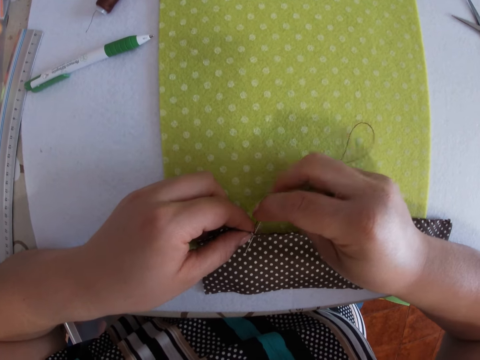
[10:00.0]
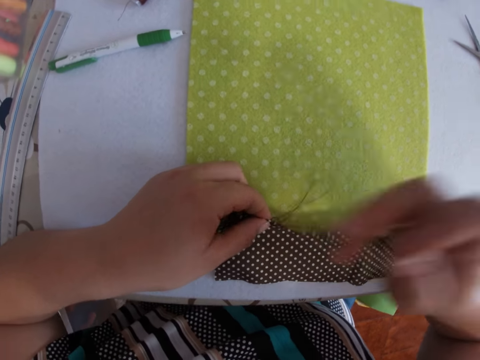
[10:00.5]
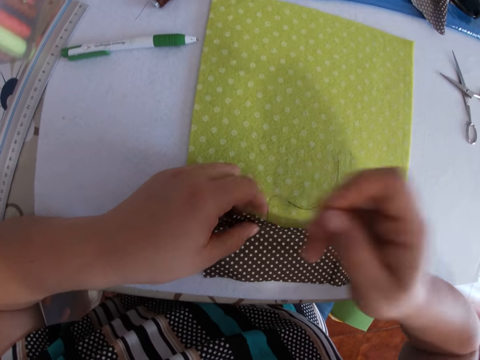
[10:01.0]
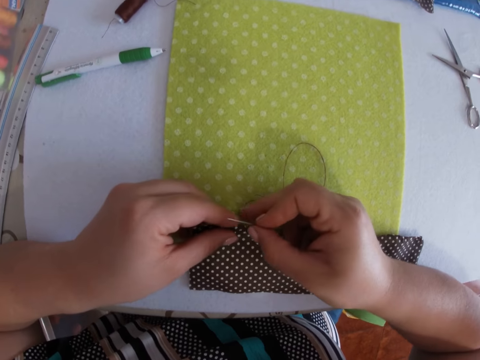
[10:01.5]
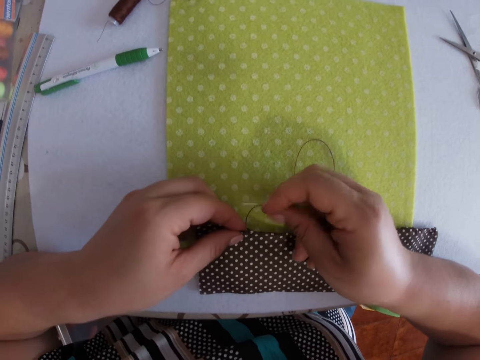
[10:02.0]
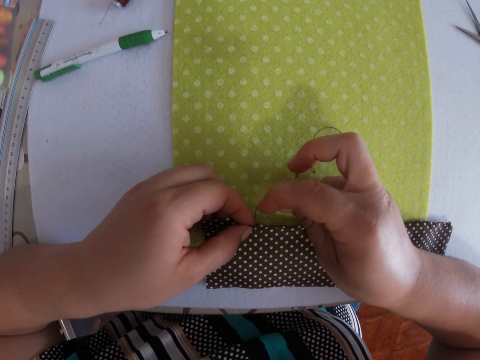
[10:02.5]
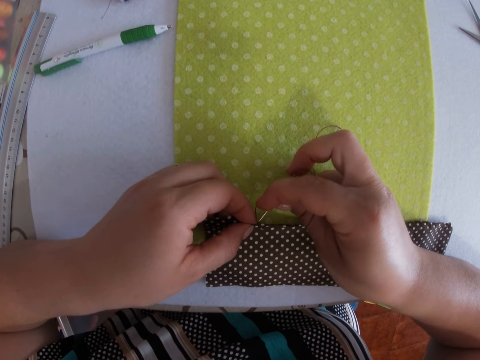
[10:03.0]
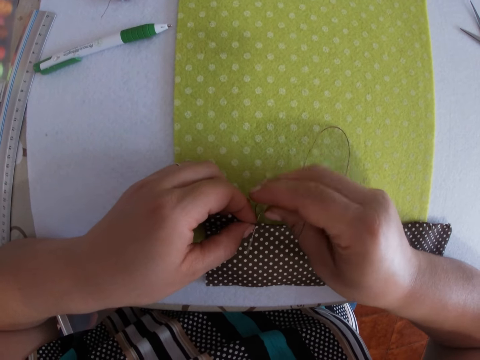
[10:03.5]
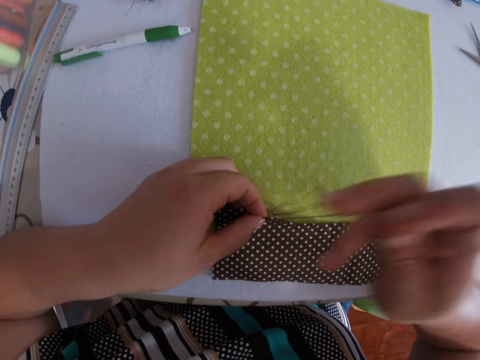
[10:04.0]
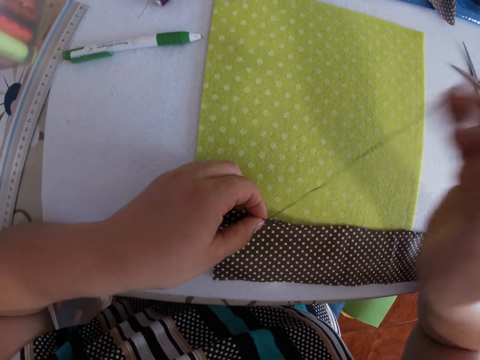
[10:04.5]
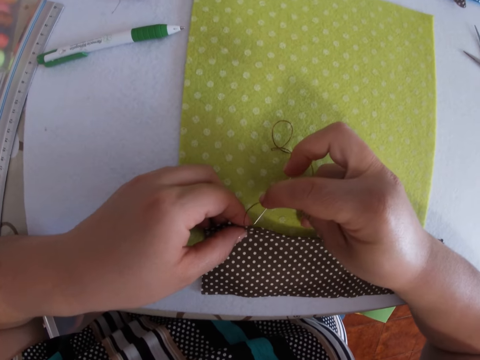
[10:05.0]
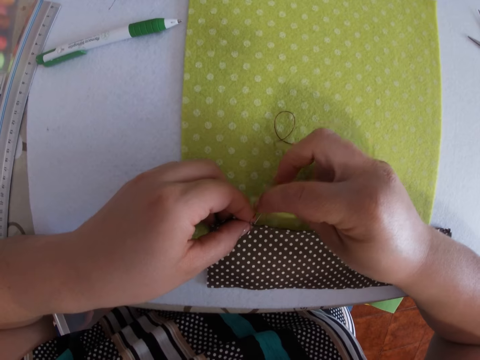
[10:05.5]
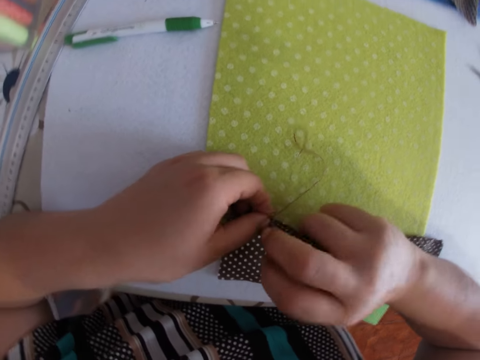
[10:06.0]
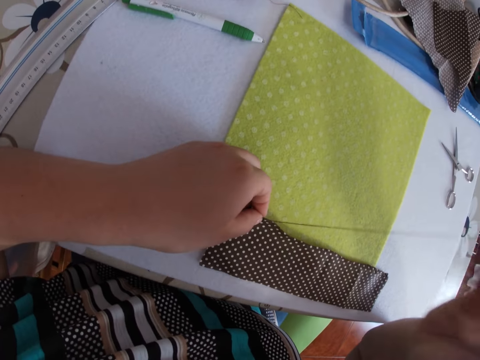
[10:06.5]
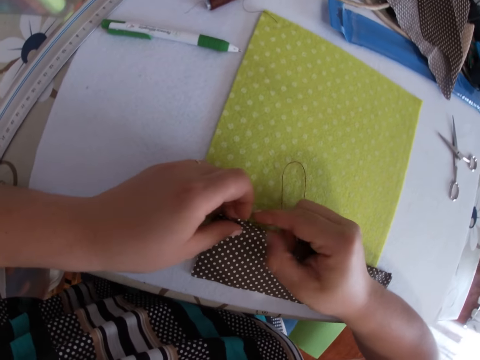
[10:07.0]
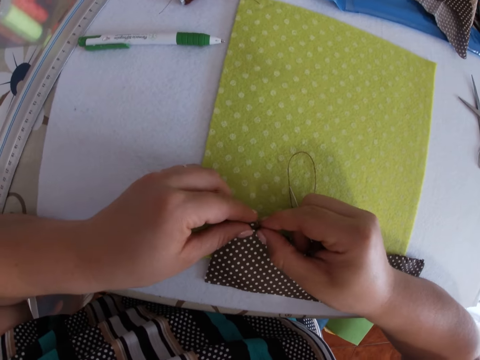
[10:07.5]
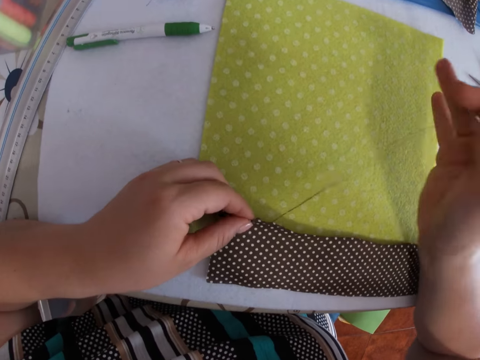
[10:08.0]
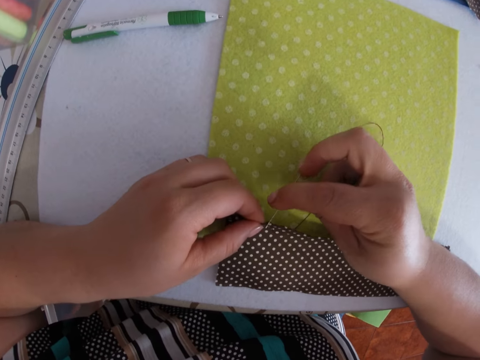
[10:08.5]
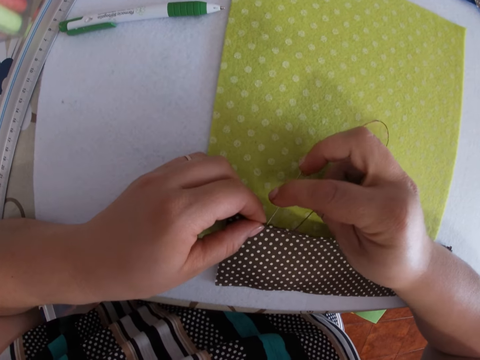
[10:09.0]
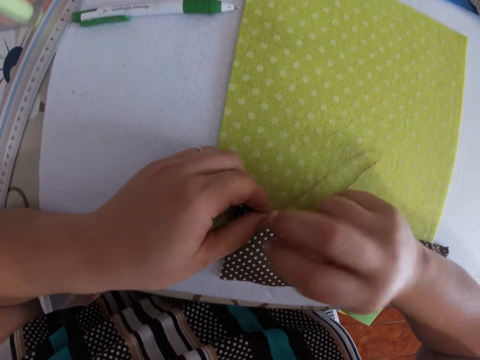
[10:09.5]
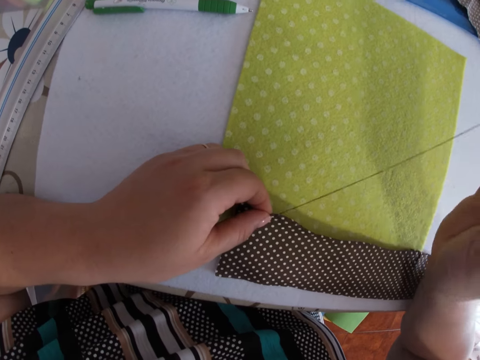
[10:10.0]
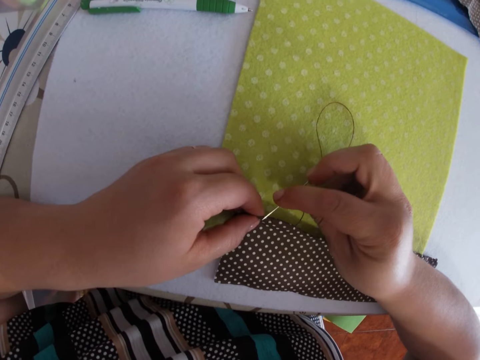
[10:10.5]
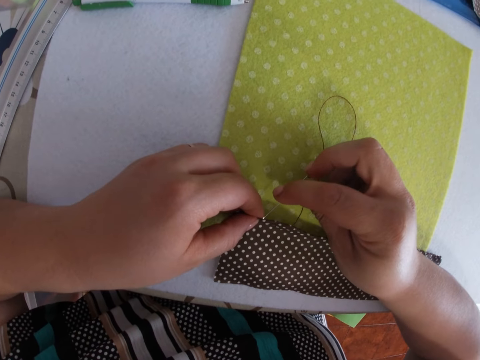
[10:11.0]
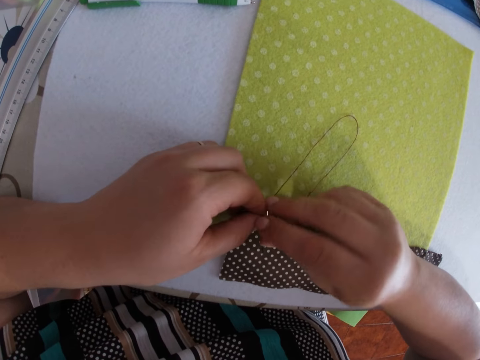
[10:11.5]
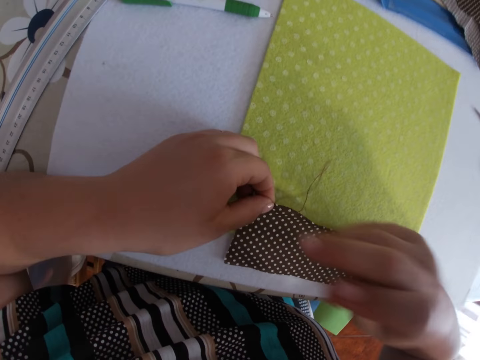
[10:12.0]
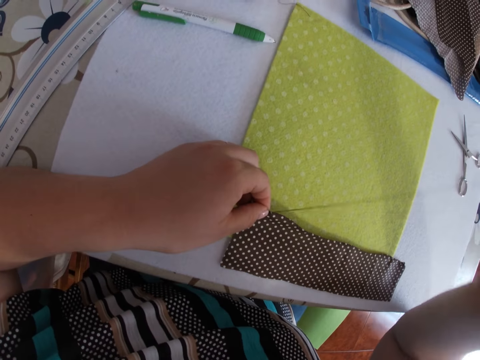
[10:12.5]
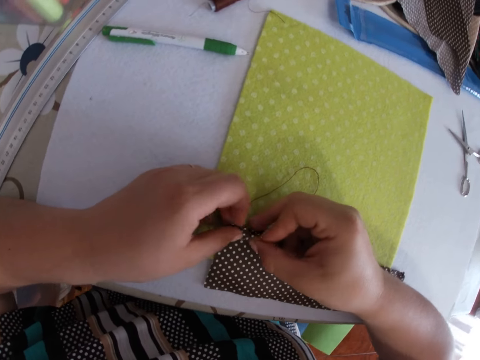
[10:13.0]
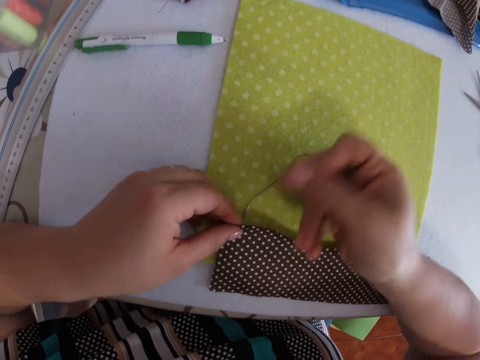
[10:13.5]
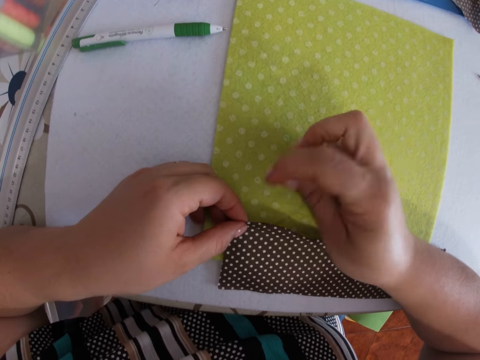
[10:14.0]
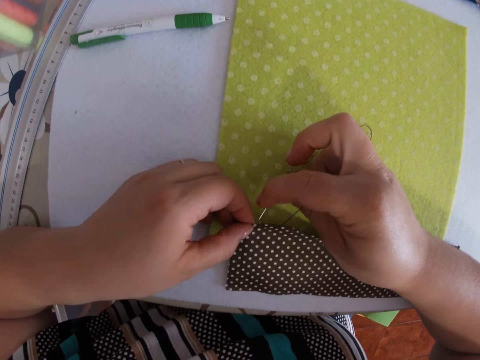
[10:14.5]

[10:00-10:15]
The camera wearer holds the fabric and knits the fabric. They hold the fabric and knit the fabric.

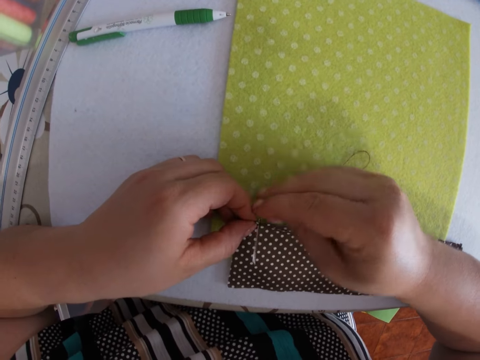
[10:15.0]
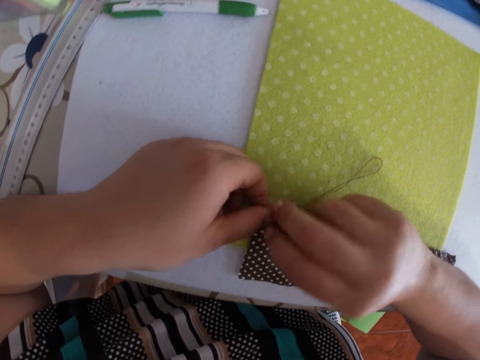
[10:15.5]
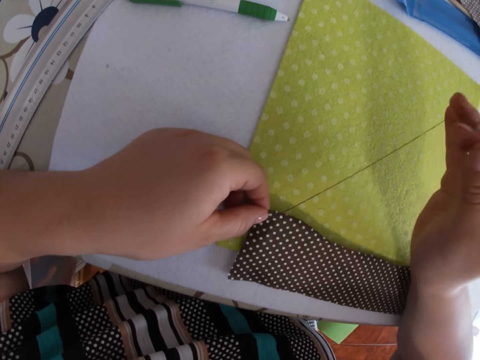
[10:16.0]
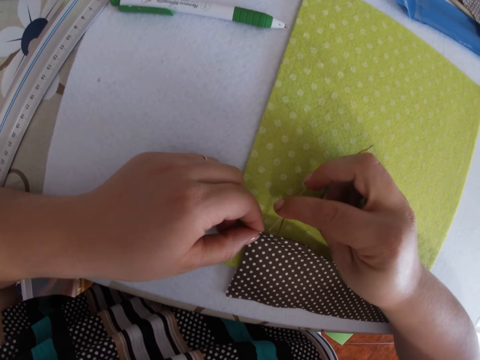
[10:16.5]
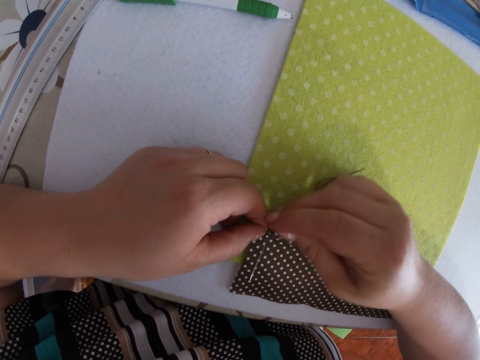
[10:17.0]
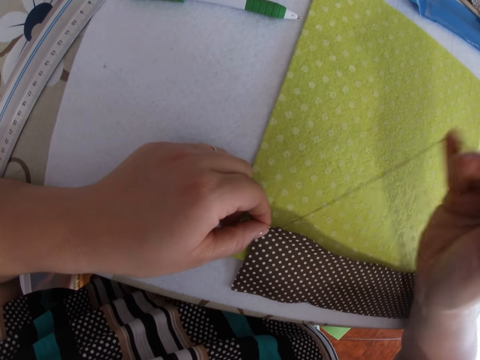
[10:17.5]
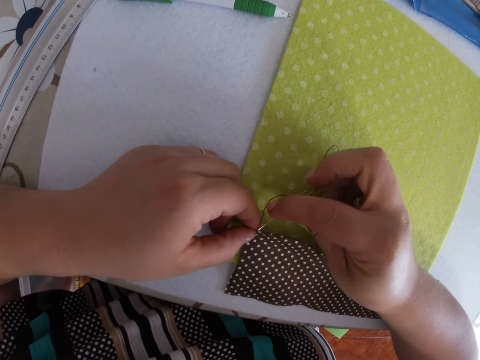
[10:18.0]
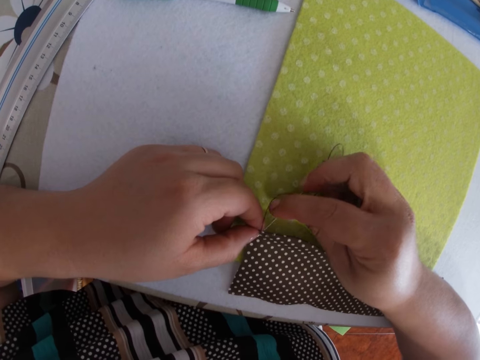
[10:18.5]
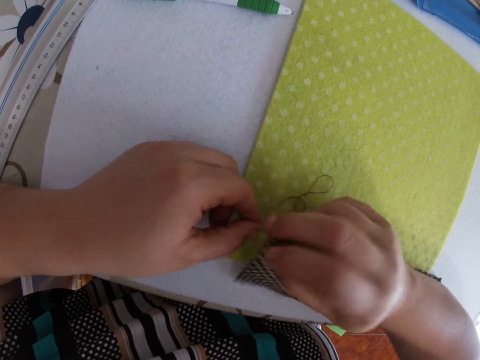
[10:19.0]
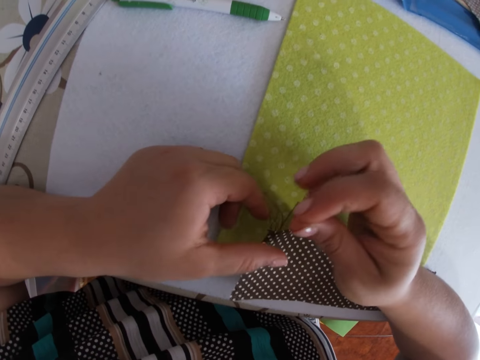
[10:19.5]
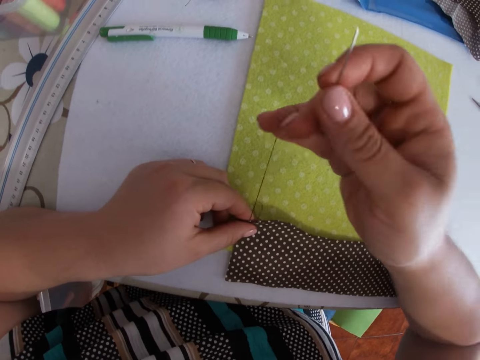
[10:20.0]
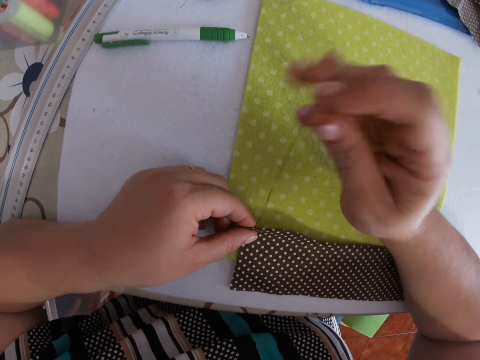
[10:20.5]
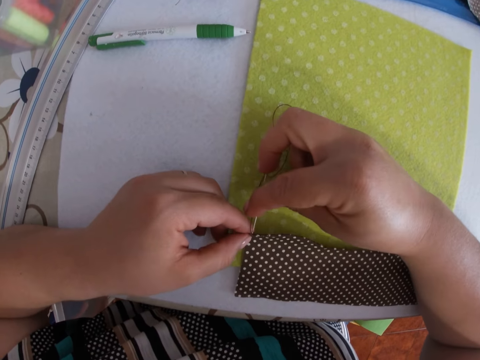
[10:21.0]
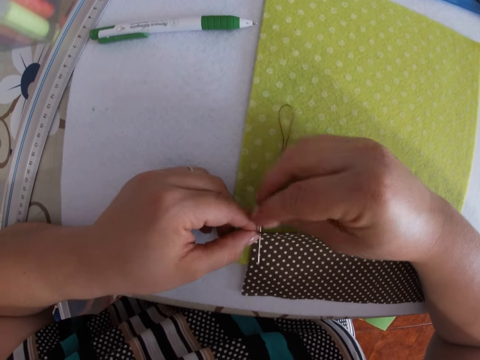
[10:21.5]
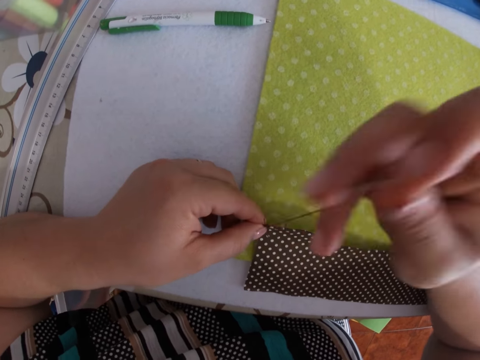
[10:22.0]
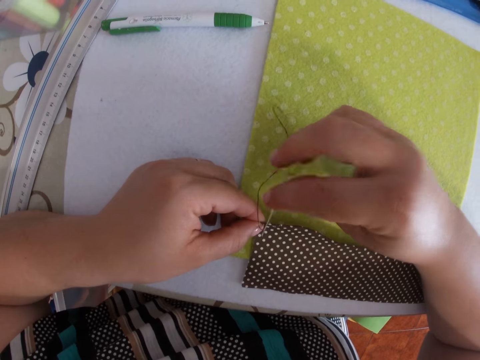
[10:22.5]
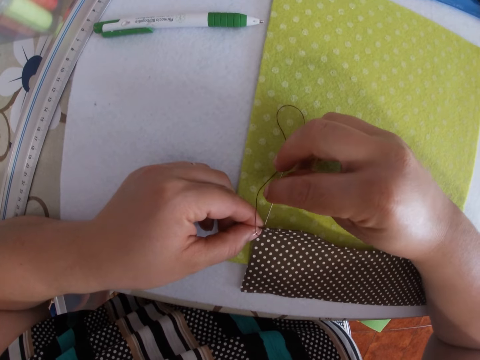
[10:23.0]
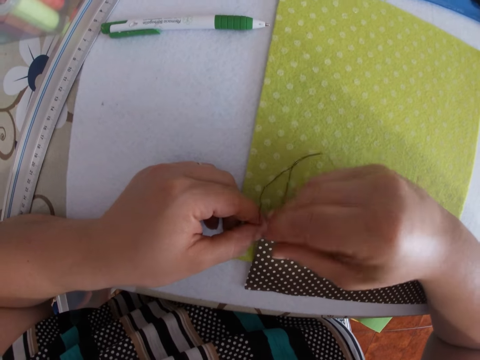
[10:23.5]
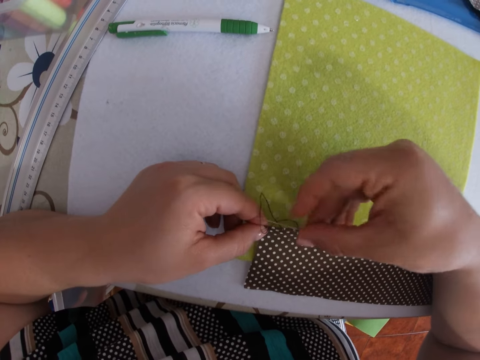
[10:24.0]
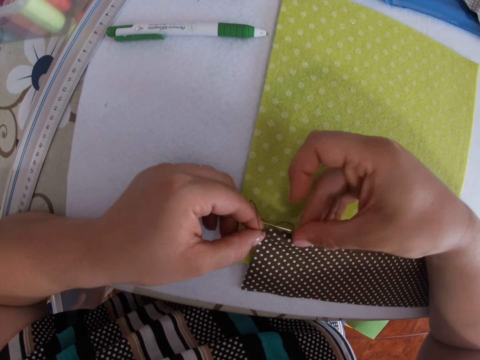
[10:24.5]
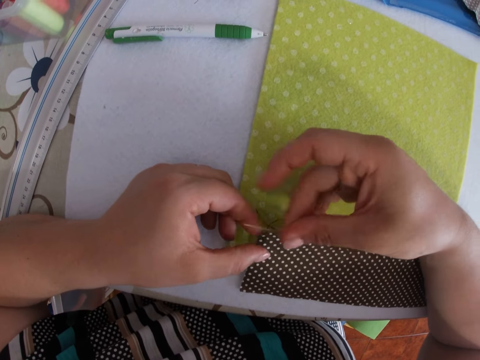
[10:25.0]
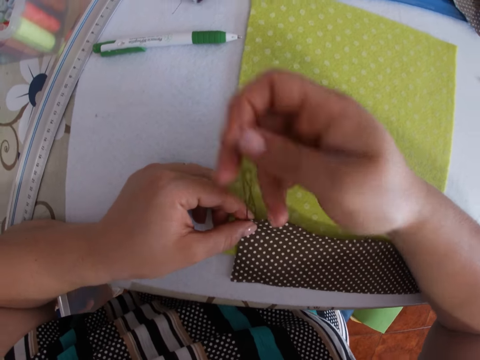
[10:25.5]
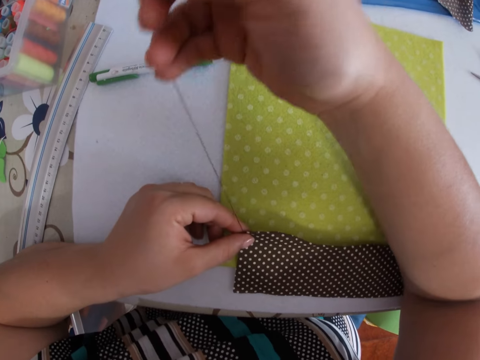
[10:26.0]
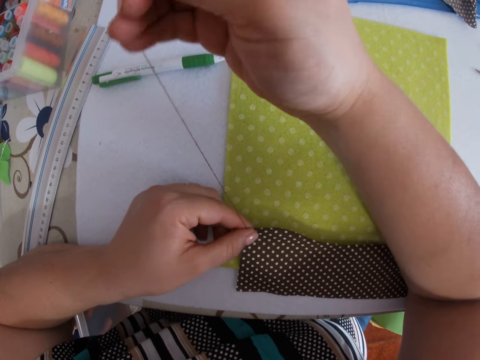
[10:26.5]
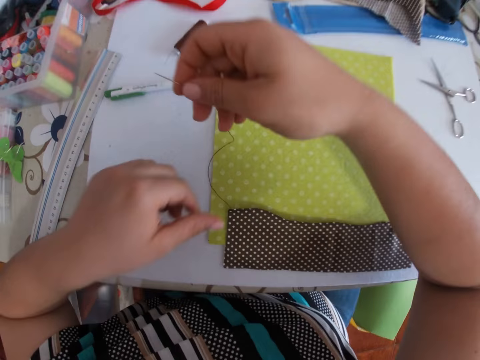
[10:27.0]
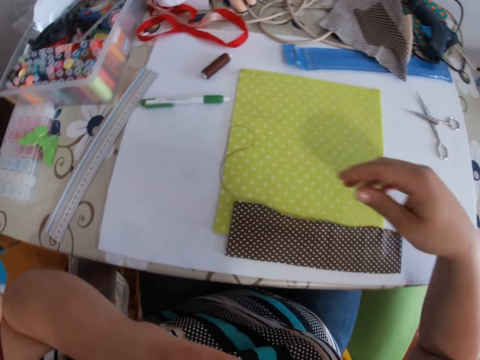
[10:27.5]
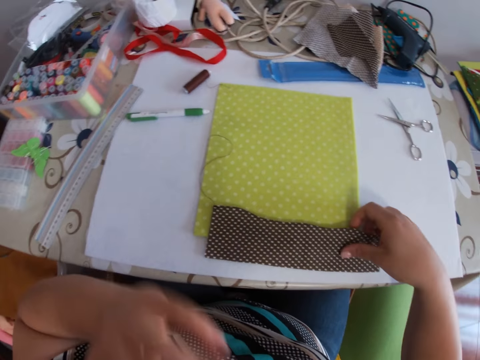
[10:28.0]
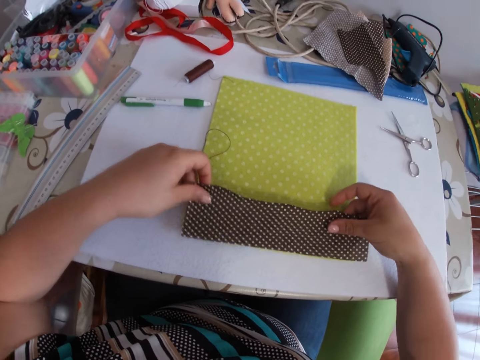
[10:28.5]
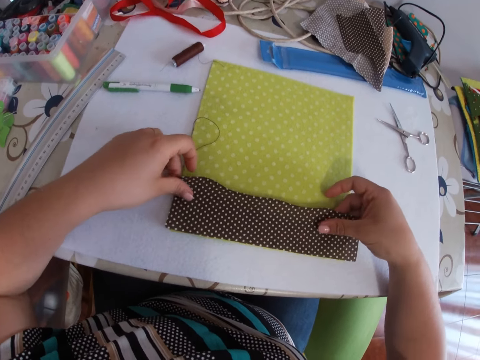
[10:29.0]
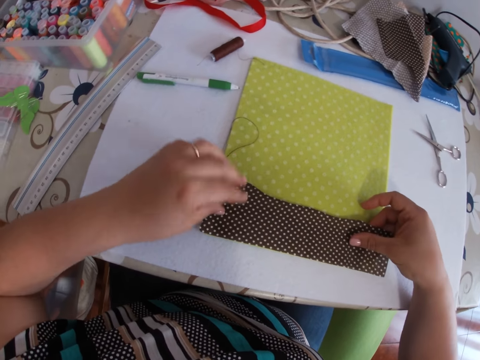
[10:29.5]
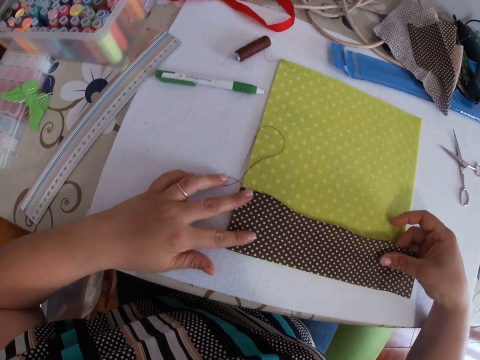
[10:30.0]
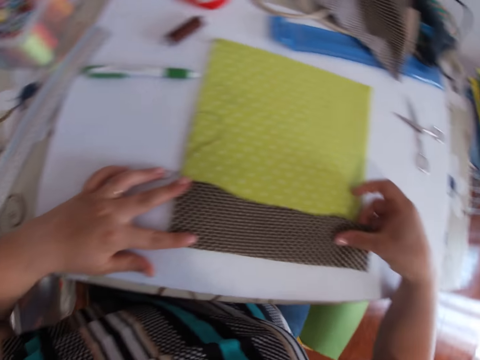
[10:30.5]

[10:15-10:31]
The camera wearer touches the nose. They hold the fabric. They adjust the fabric with both hands. They look at the fabric.
